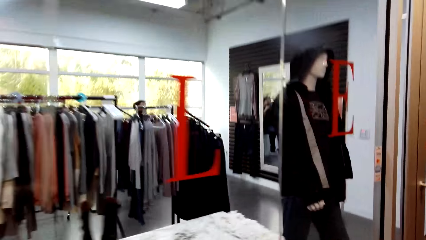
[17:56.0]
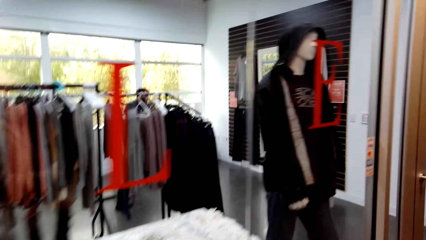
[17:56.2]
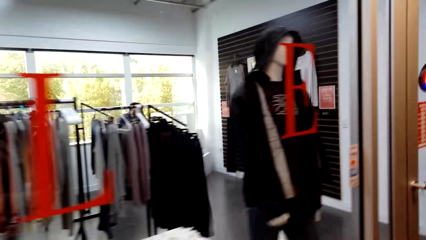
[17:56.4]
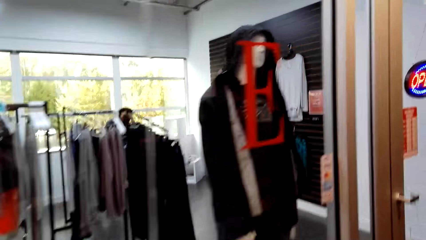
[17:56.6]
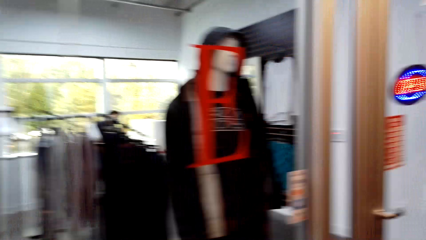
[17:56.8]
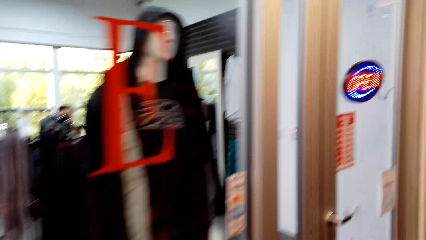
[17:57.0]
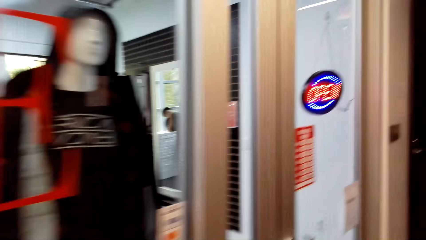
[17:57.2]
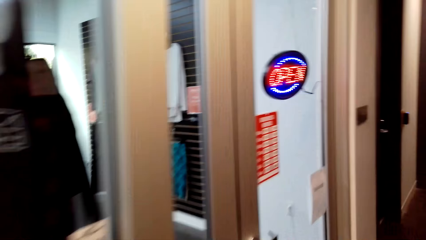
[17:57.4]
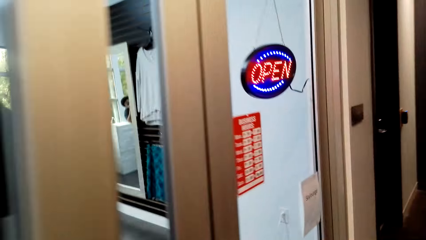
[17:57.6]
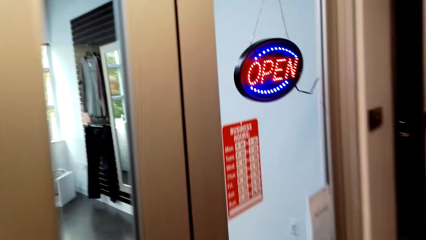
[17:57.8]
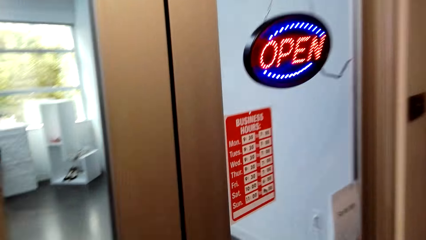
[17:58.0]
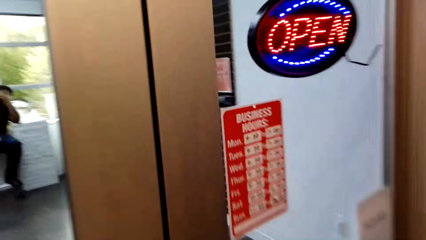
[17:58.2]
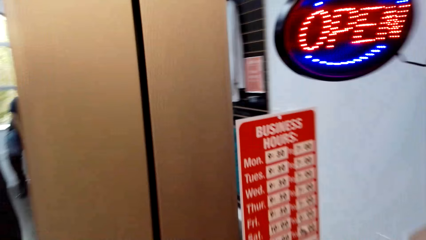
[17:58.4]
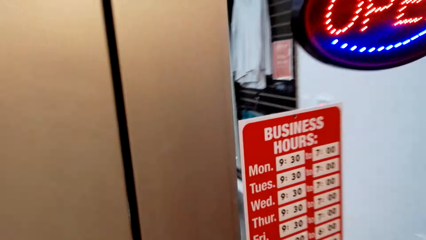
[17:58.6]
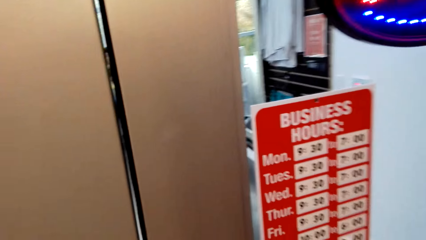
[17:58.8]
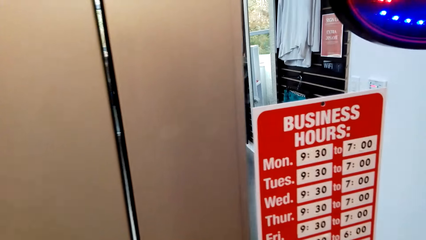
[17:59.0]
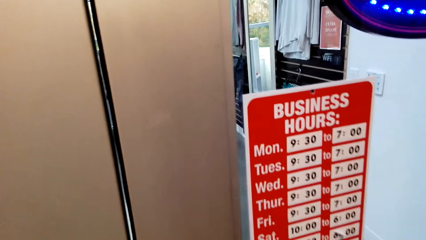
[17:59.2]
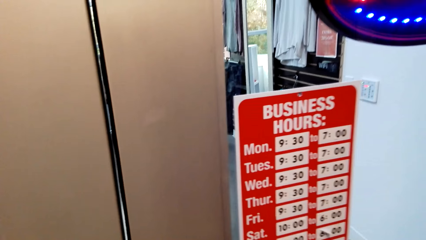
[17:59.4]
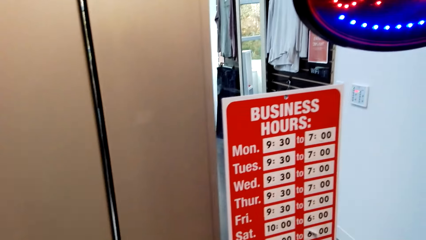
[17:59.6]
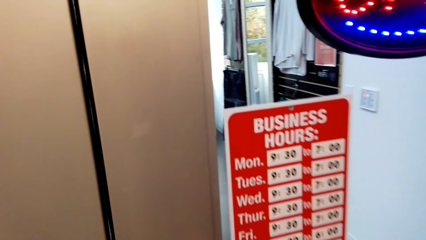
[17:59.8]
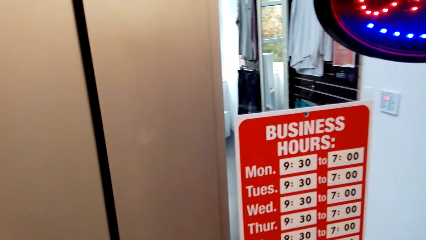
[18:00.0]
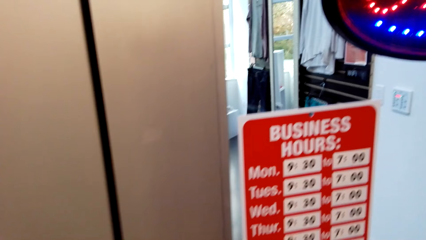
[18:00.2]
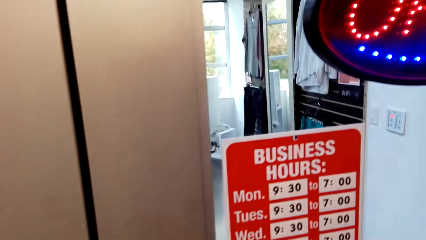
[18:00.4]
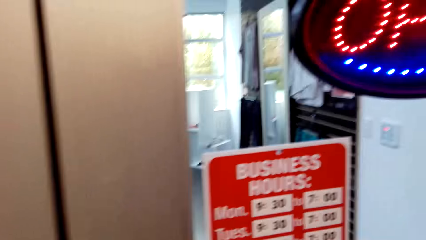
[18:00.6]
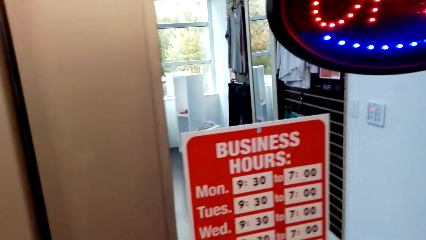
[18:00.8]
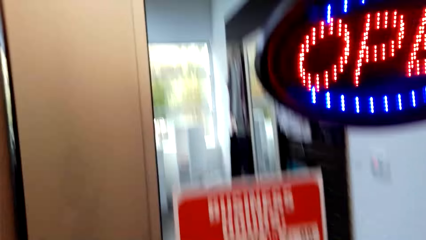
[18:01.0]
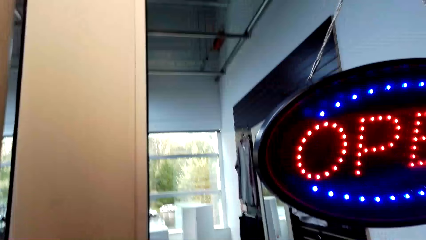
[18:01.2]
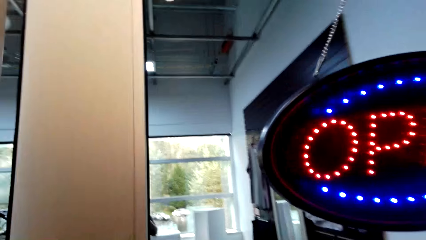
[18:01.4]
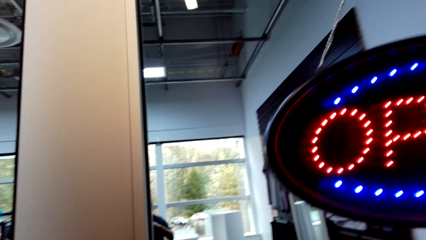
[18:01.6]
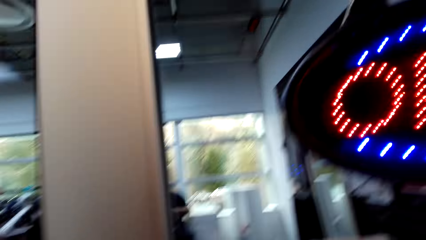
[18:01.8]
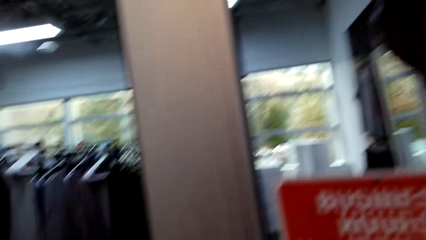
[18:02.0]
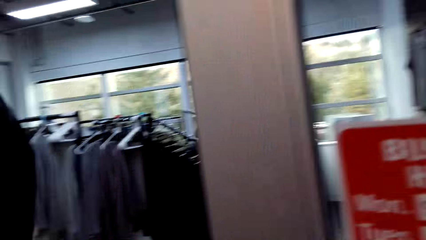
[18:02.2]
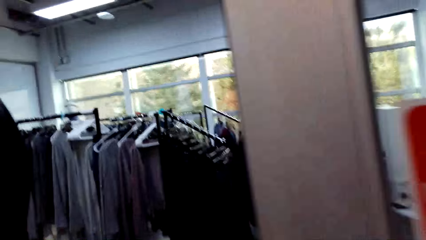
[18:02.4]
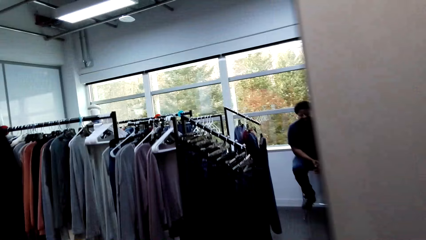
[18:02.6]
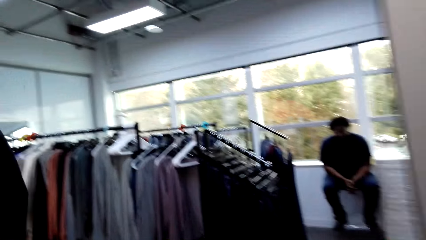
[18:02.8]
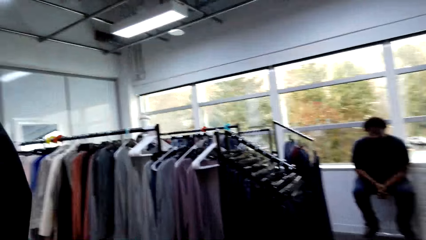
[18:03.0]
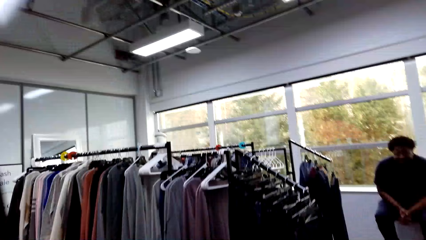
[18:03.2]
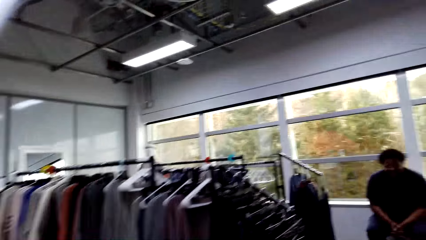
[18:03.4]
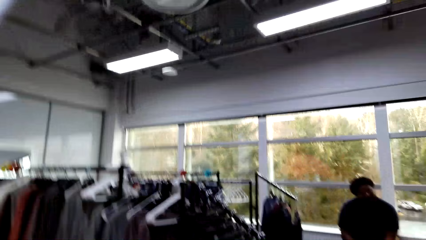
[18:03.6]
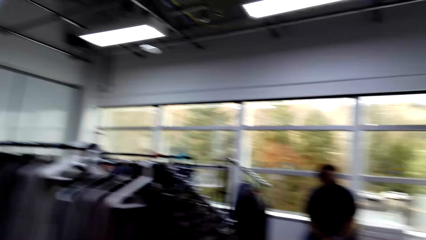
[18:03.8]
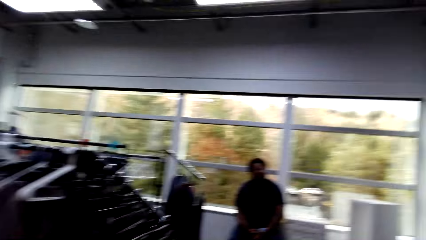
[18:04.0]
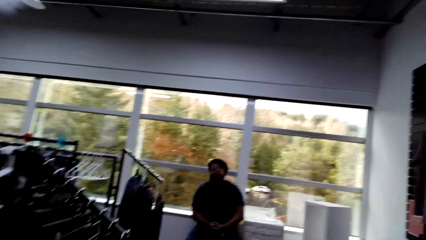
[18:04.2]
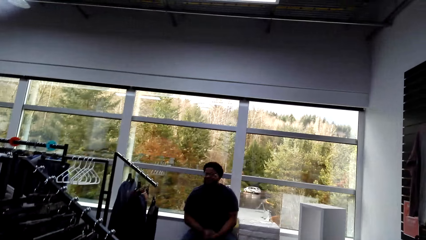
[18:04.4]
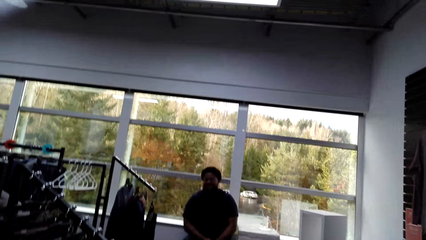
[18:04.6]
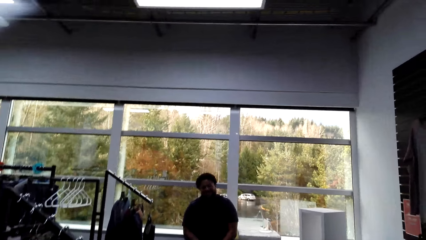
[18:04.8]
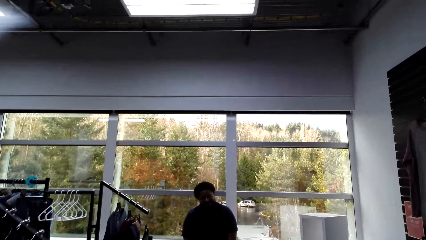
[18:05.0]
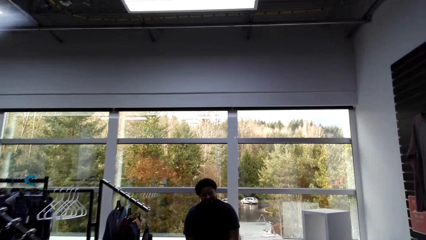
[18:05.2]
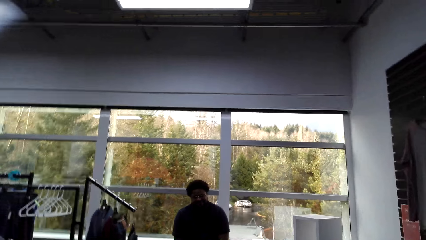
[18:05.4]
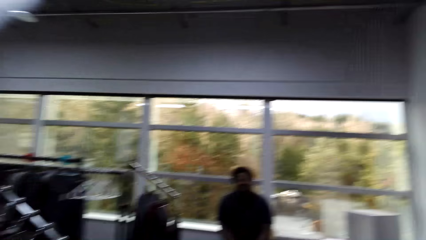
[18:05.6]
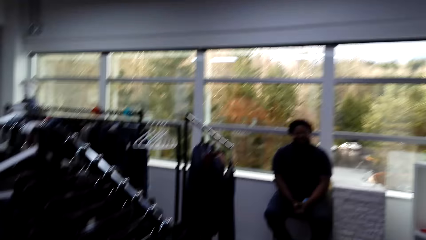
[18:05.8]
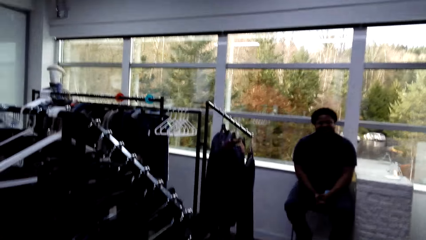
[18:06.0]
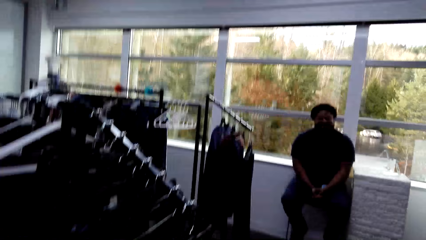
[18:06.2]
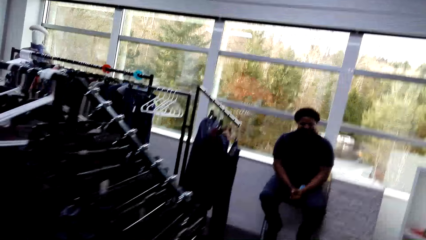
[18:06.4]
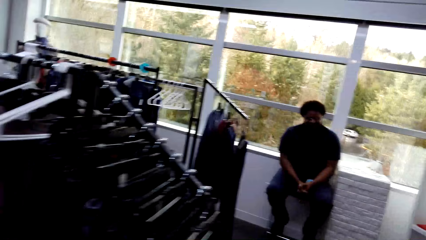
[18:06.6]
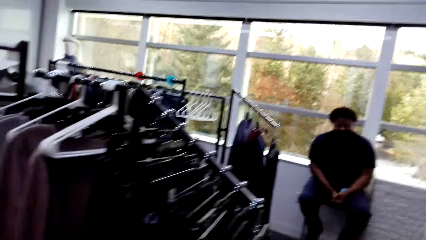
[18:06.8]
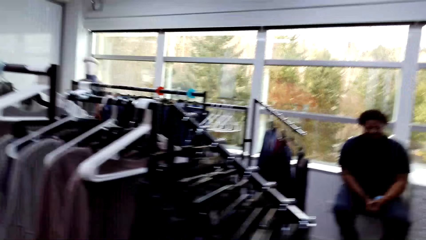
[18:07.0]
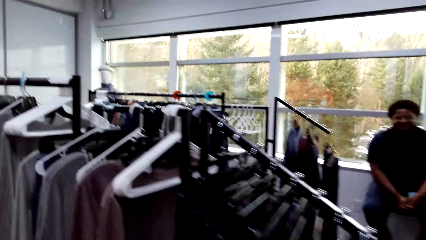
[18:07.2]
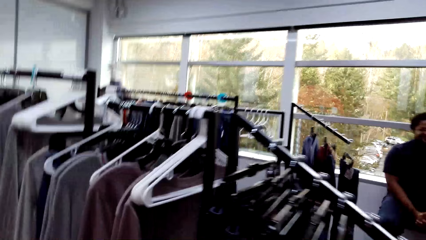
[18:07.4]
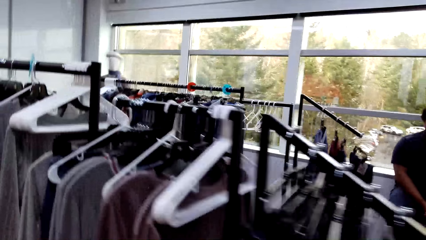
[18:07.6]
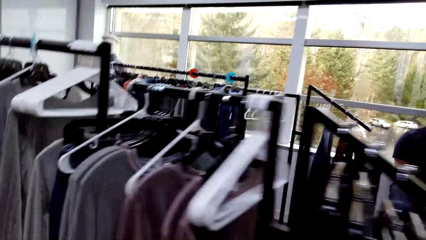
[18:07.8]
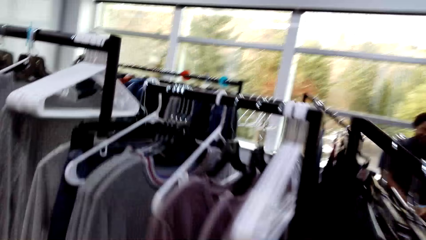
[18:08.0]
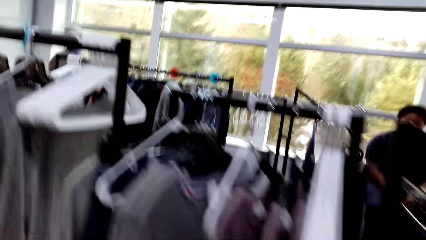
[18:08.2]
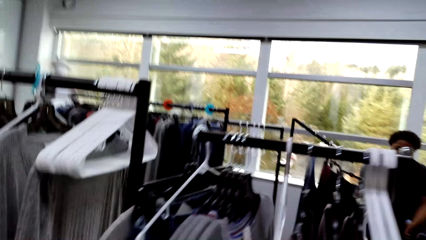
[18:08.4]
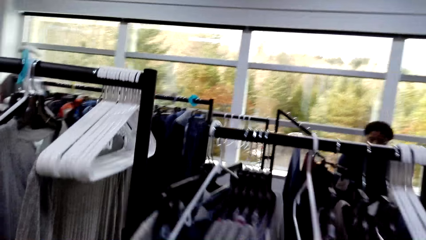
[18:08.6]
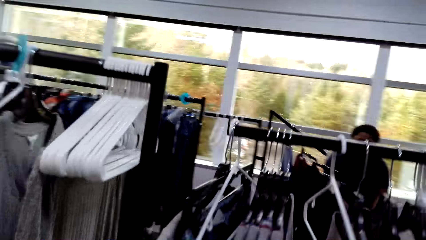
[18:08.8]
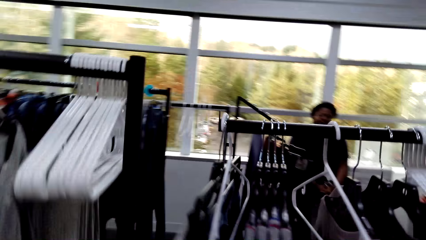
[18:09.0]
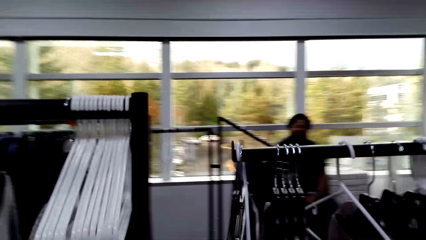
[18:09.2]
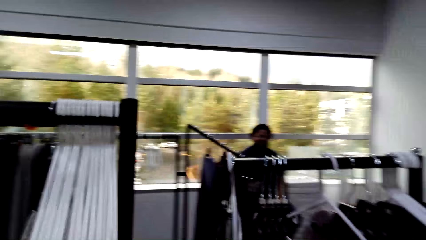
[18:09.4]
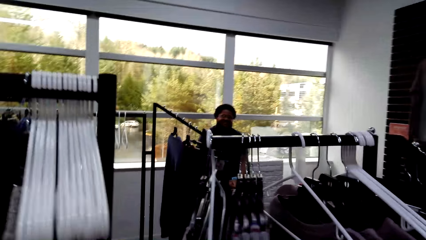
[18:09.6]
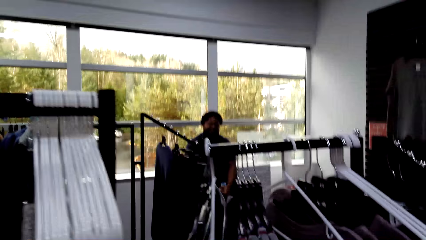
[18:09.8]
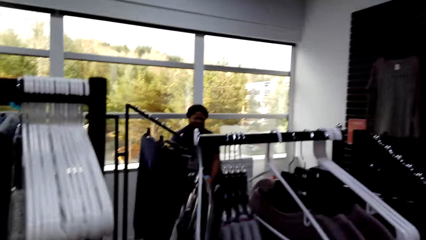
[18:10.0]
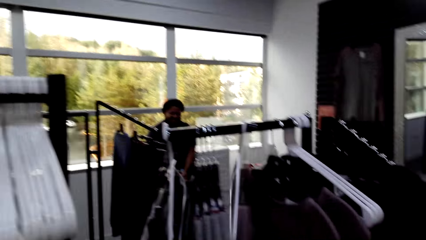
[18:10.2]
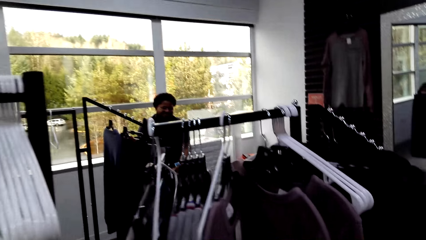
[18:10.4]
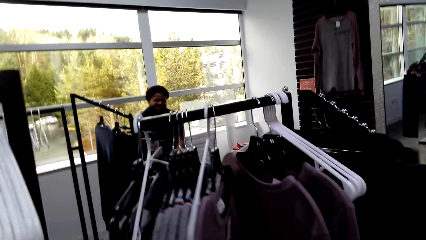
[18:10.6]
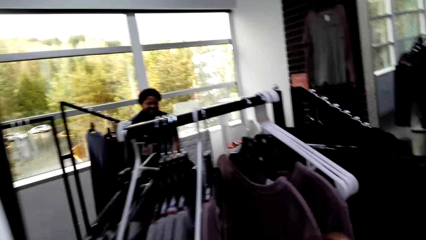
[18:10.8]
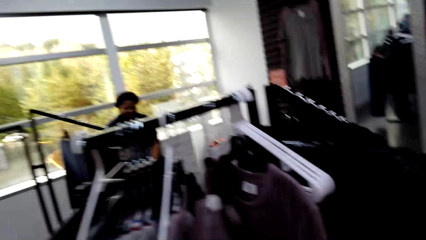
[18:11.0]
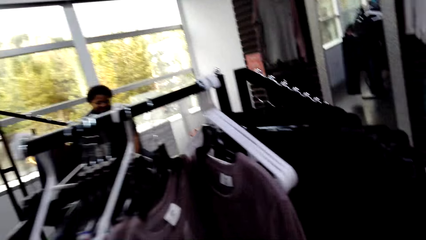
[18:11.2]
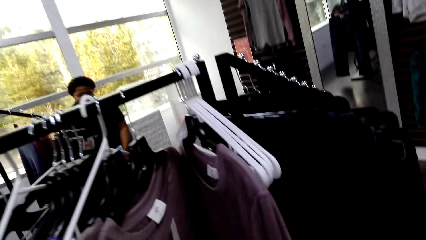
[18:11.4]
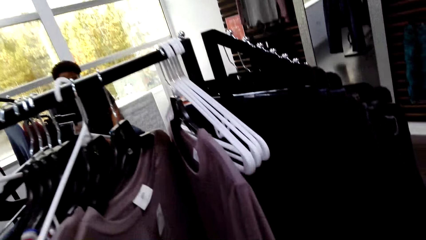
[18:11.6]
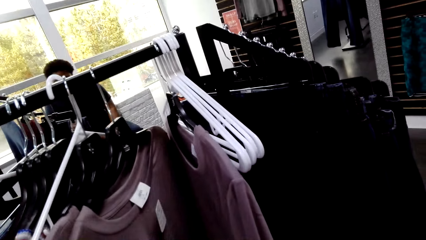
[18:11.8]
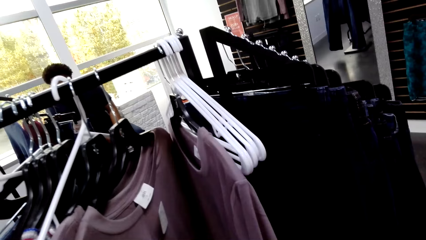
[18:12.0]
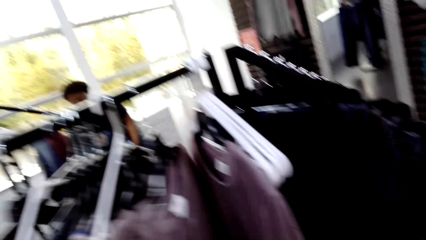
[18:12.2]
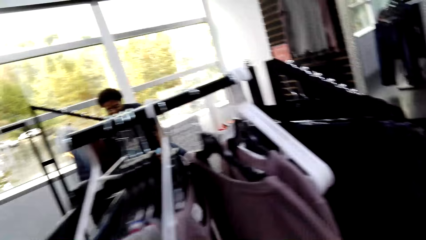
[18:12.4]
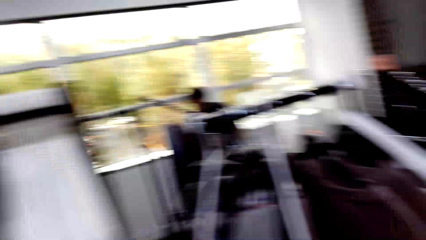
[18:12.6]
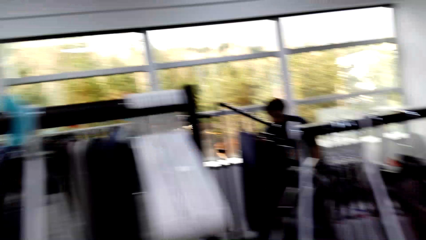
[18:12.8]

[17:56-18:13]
The camera wearer enters a boutique shop. A man sits on the chair. The camera wearer interacts with the man. They look at some clothes. They touch the clothes on the cloth rack.
